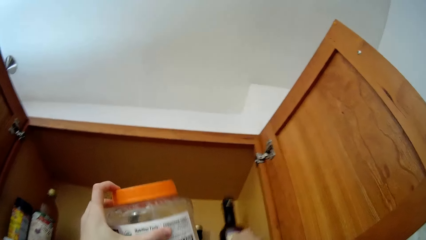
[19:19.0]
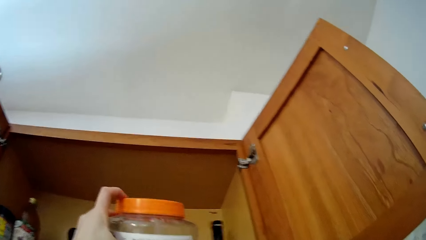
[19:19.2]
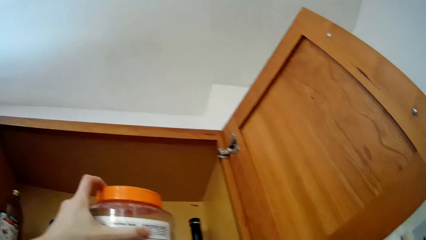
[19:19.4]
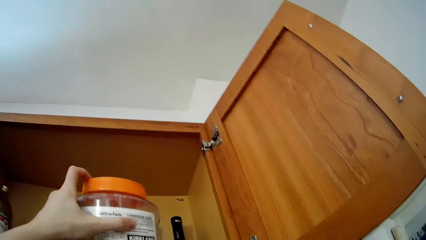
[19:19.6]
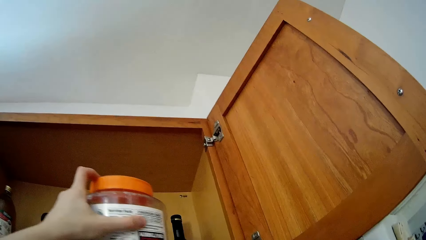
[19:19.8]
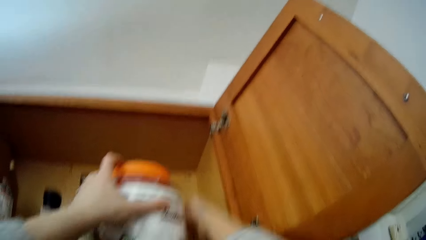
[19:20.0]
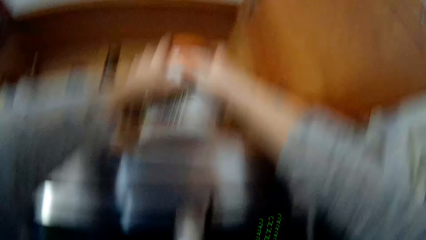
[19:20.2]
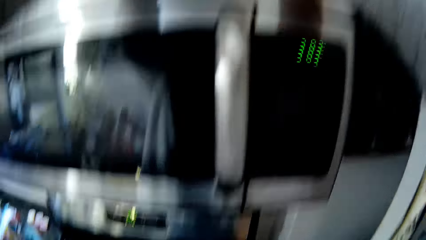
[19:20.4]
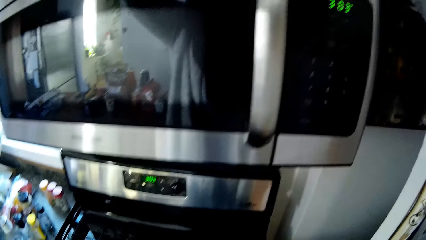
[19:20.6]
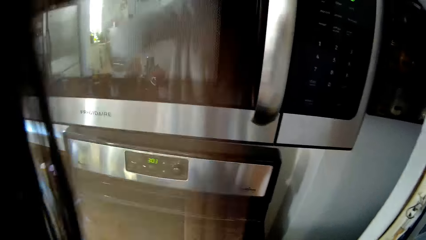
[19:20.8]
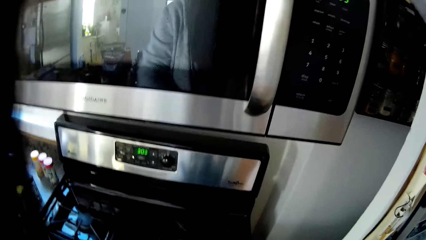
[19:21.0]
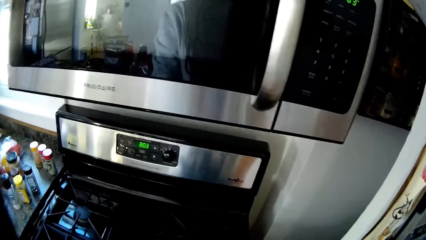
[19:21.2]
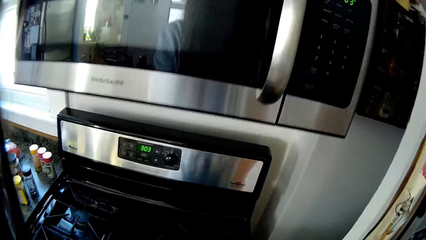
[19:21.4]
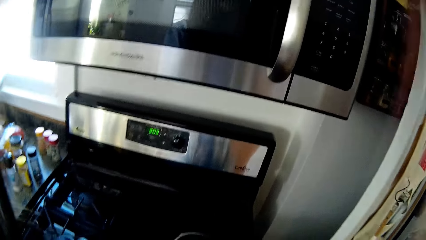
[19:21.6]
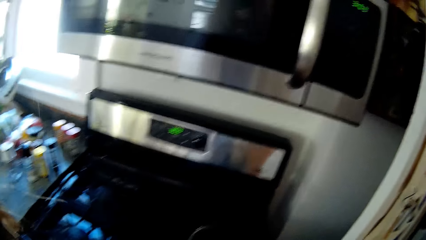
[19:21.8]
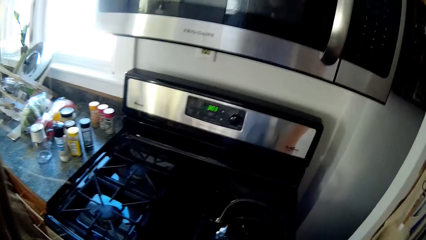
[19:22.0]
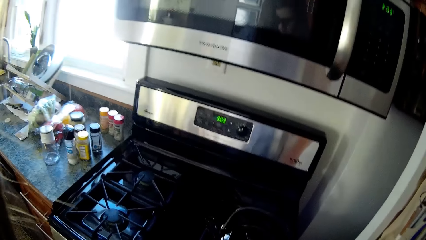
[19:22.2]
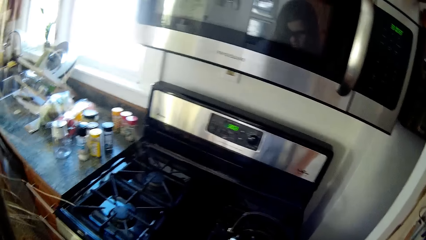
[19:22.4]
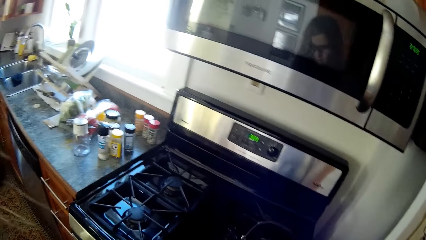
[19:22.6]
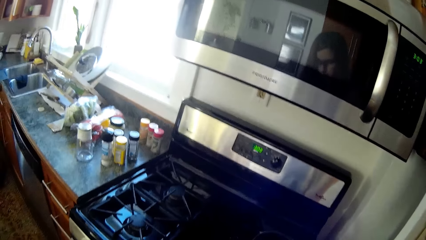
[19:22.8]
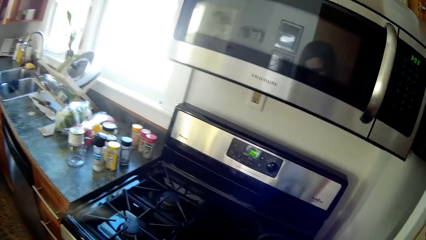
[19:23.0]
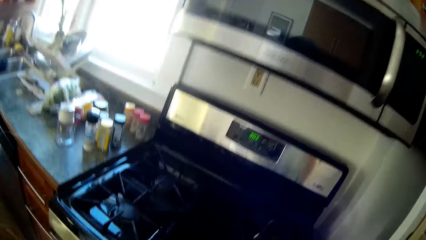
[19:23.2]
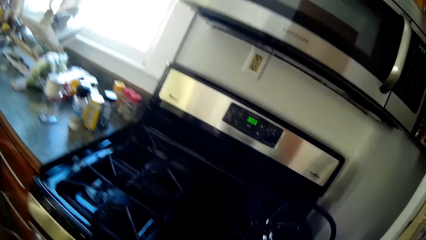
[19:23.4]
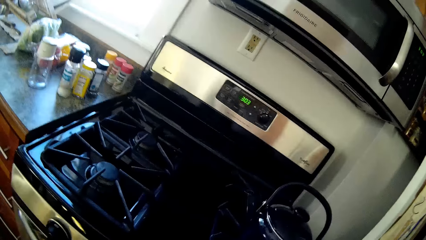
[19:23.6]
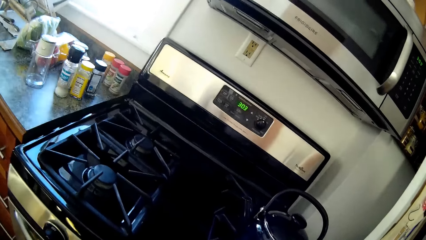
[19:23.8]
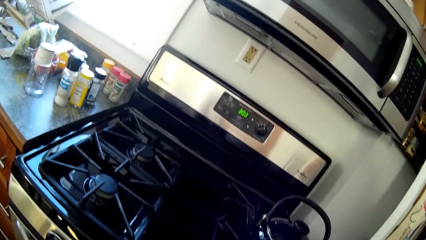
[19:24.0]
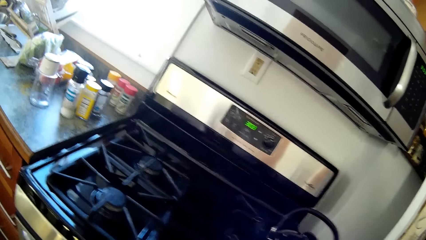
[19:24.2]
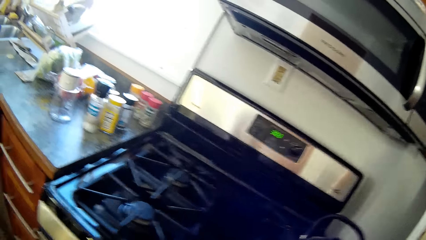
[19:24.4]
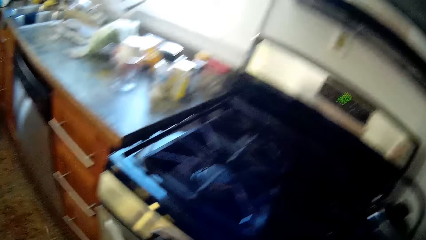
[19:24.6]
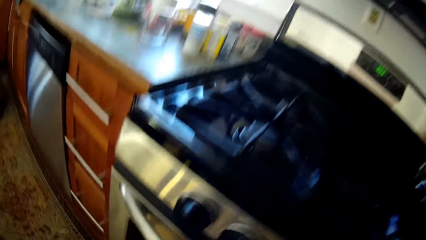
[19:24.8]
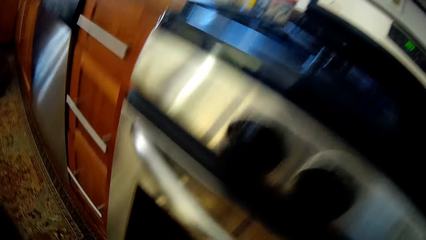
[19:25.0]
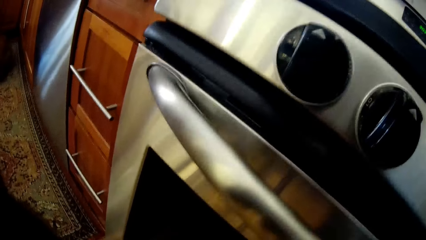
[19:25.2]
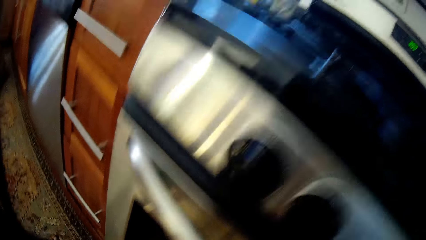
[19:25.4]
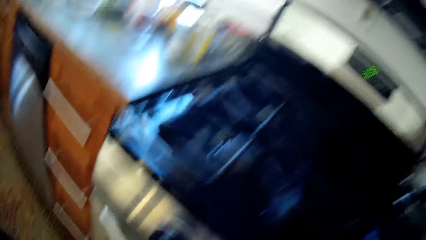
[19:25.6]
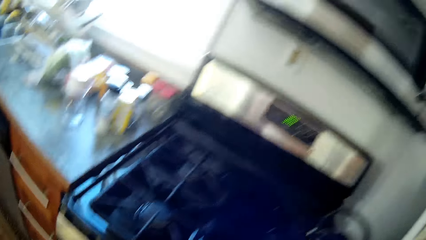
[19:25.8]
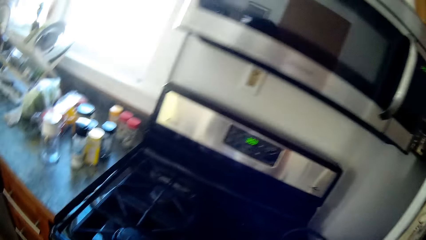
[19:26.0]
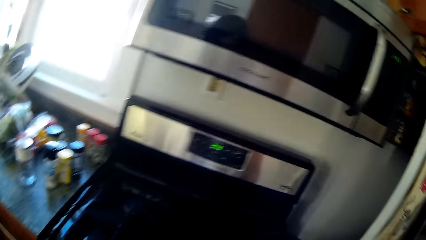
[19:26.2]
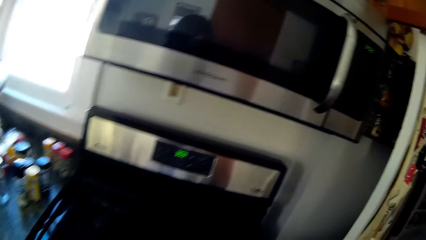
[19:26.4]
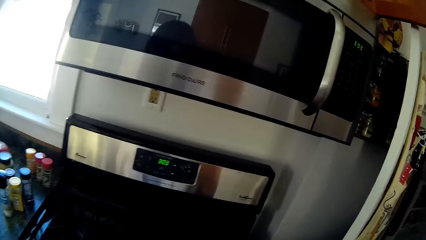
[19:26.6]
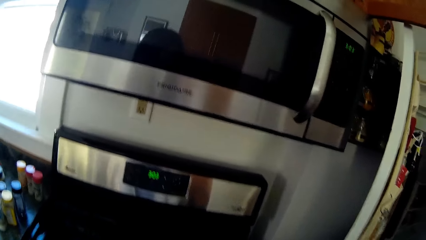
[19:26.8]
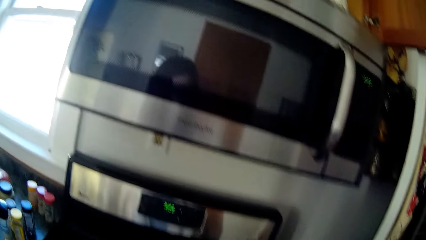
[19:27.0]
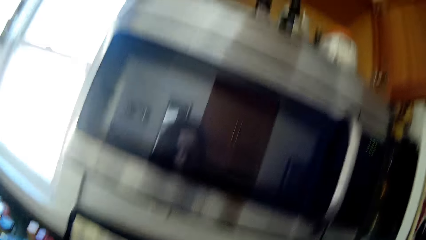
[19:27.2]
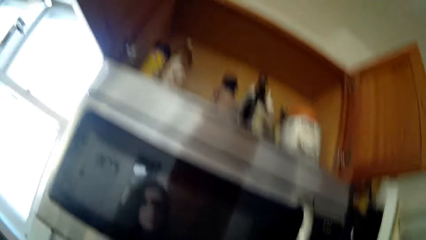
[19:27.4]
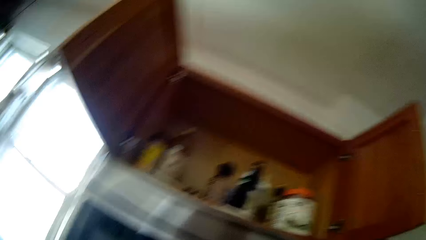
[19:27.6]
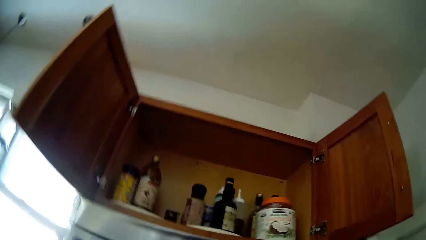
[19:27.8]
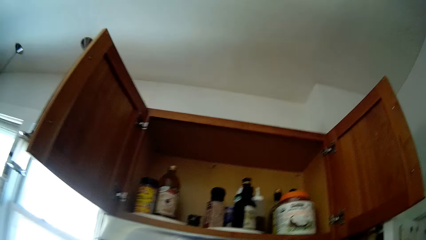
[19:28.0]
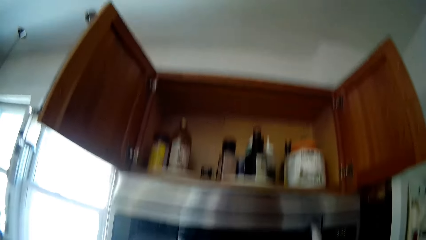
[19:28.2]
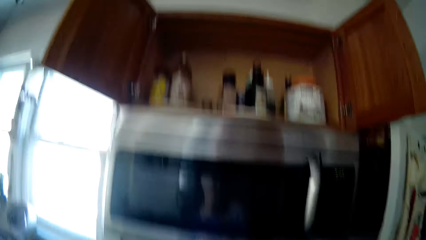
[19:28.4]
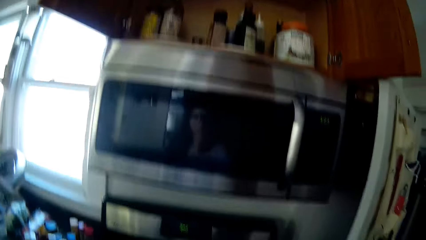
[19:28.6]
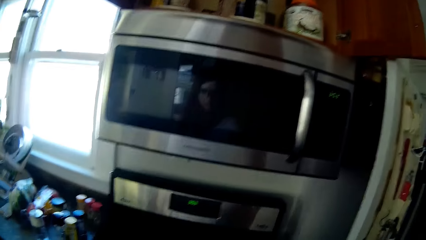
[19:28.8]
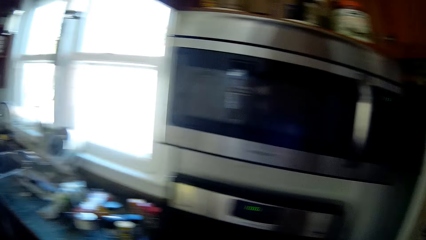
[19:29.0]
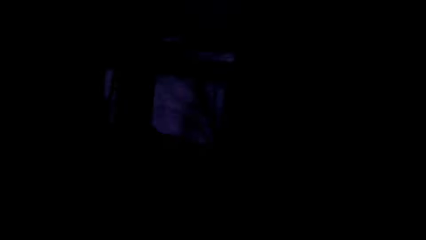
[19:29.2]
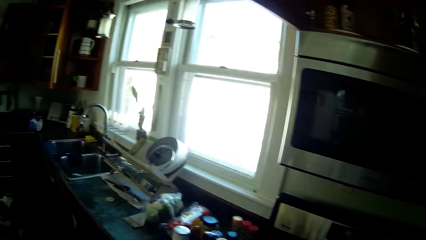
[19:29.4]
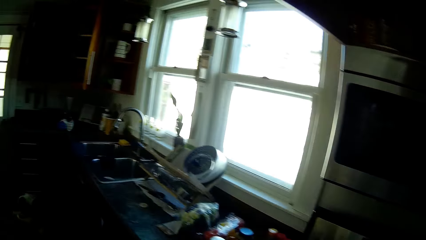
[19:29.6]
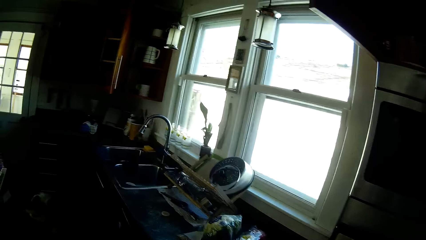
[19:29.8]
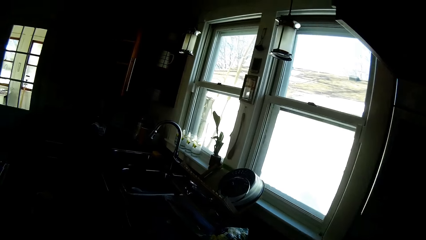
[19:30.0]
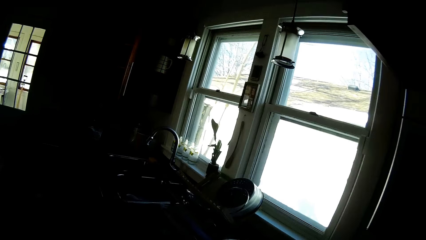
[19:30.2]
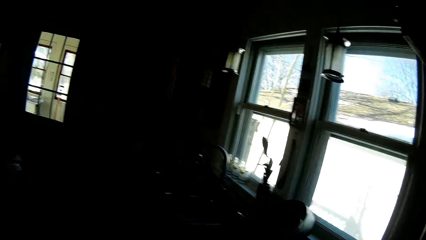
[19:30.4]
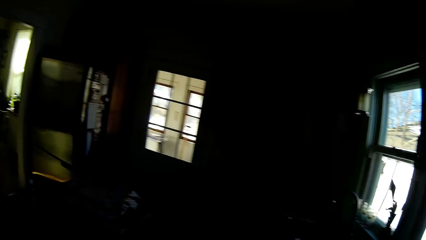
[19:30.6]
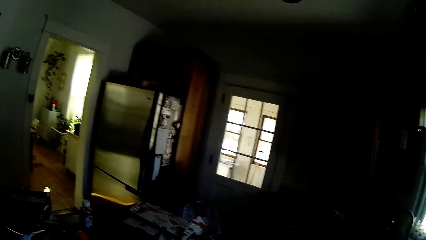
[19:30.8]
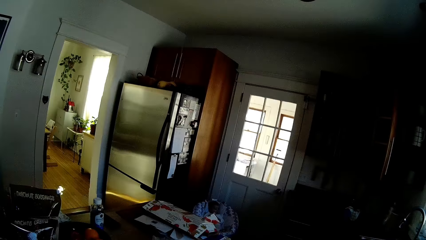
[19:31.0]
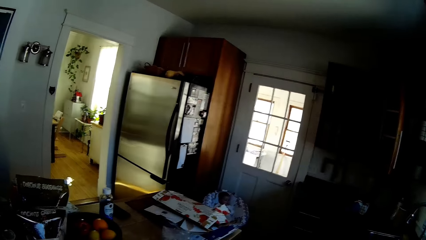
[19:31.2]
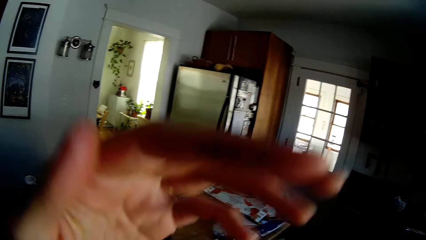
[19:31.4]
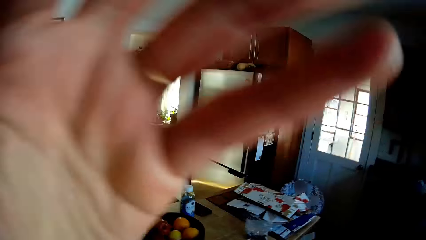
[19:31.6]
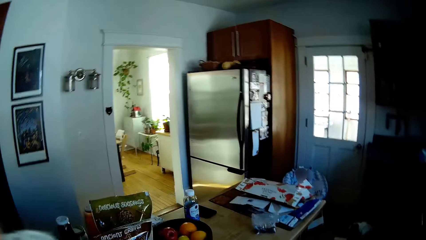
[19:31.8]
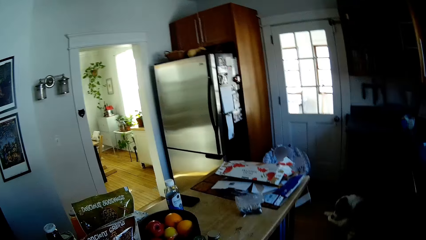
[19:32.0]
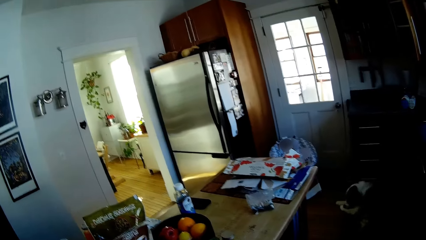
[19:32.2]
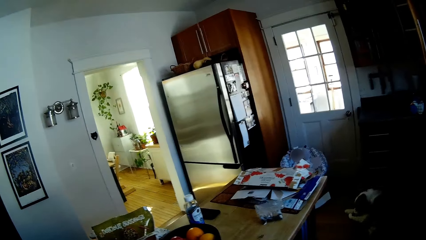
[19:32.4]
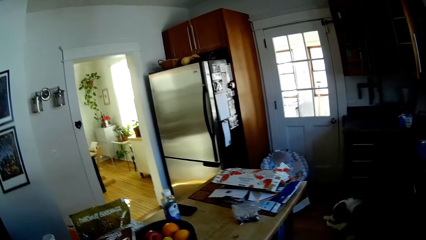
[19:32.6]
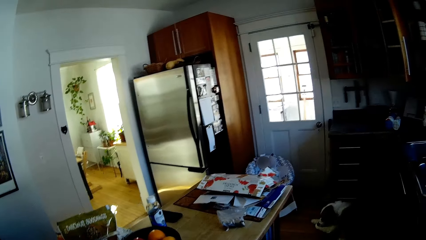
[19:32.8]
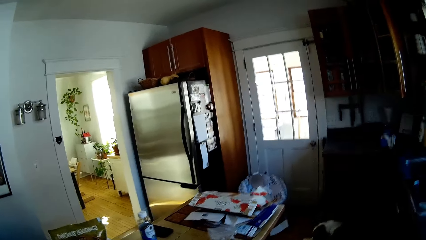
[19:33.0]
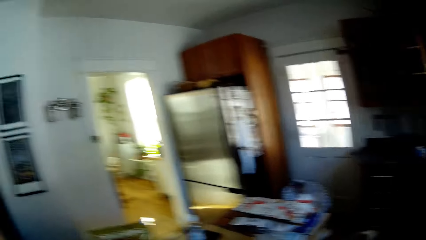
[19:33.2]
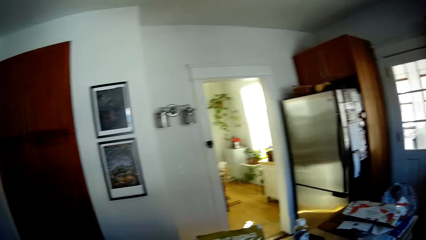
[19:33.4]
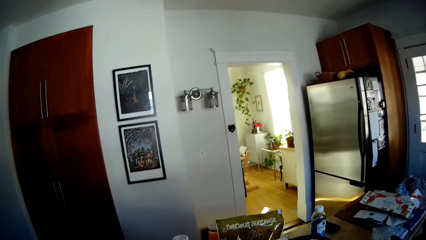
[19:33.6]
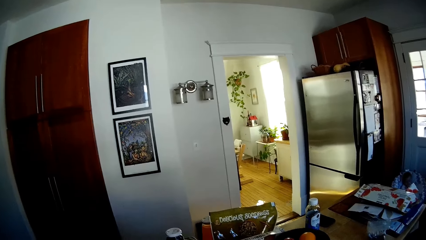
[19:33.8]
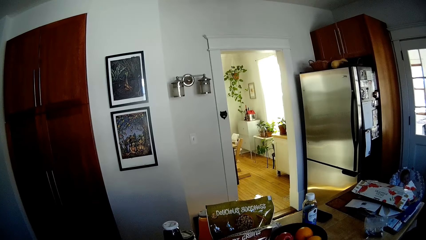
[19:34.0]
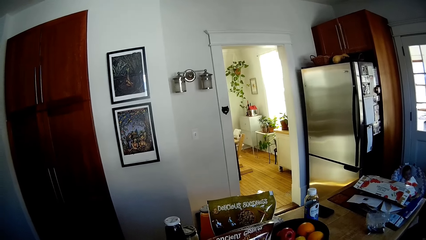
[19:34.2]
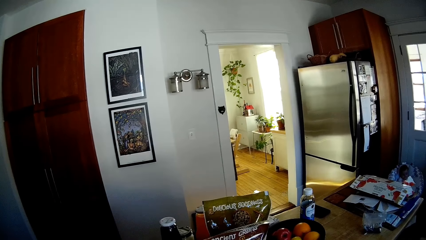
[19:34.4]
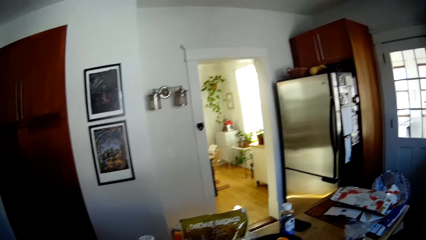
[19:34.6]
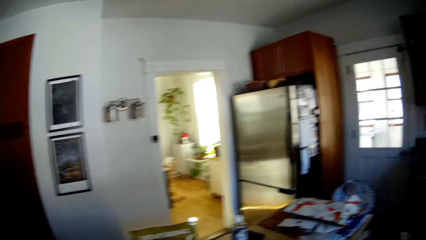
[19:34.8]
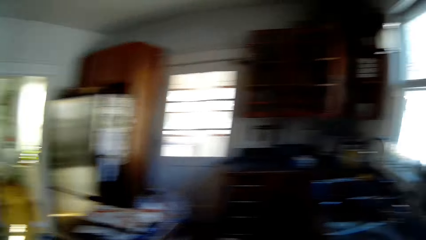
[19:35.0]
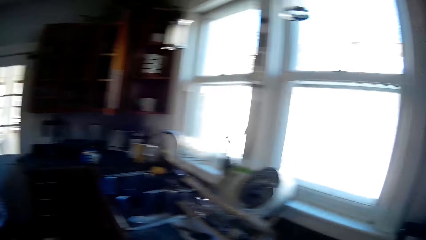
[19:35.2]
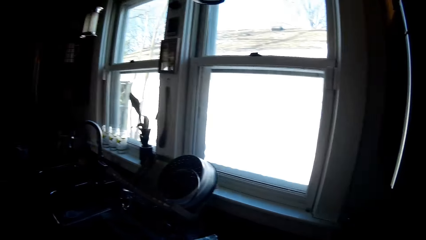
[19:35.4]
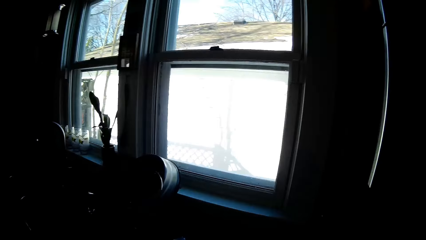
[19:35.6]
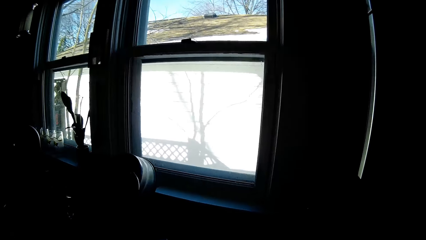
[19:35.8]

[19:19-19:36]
The camera wearer drops a bottle of soy sauce in her right hand inside the kitchen cabinet. She drops the container of coconut oil in her left hand inside the kitchen cabinet. She bends down. She adjusts her hair with her left hand.
